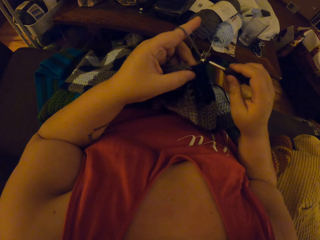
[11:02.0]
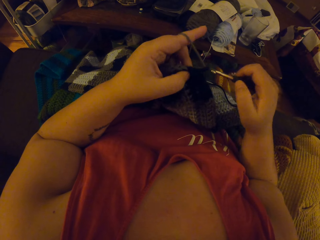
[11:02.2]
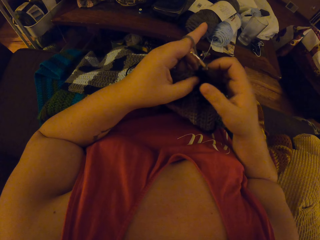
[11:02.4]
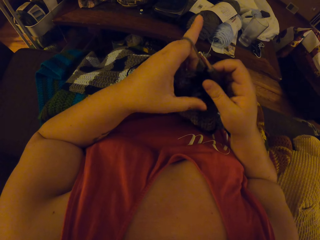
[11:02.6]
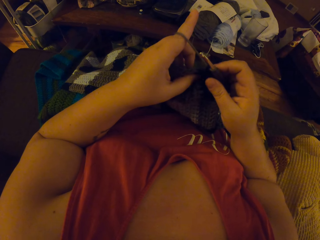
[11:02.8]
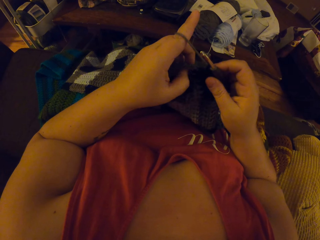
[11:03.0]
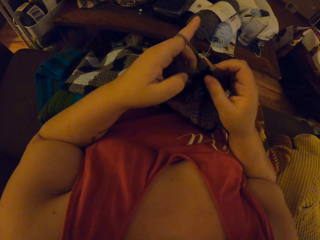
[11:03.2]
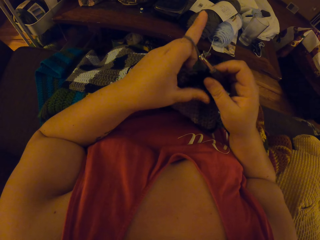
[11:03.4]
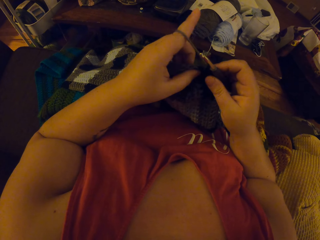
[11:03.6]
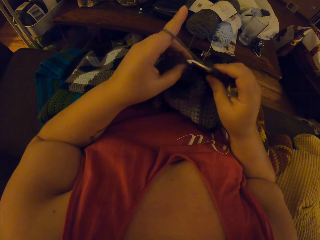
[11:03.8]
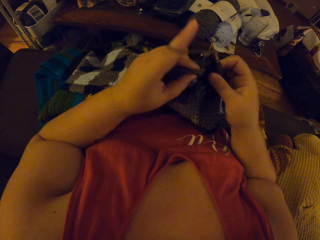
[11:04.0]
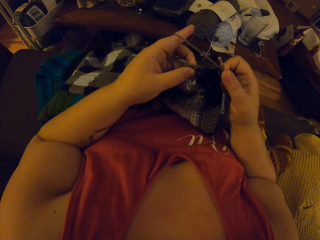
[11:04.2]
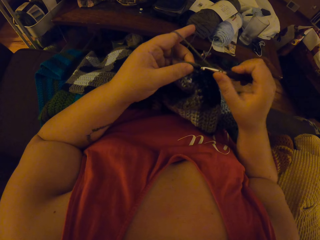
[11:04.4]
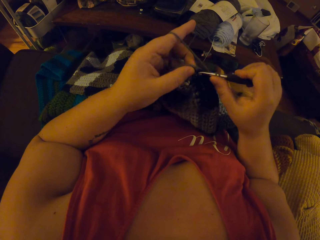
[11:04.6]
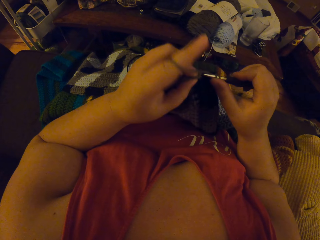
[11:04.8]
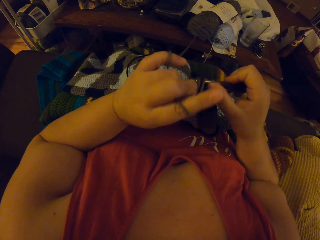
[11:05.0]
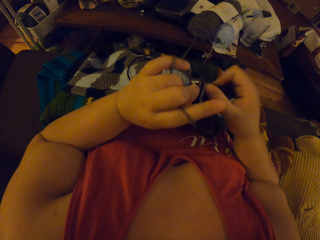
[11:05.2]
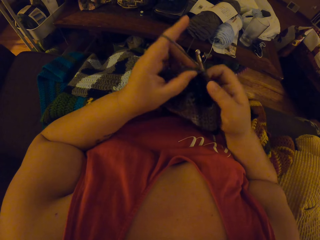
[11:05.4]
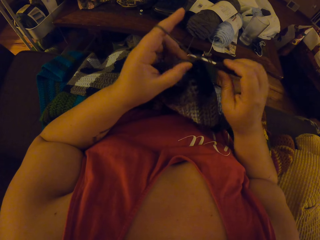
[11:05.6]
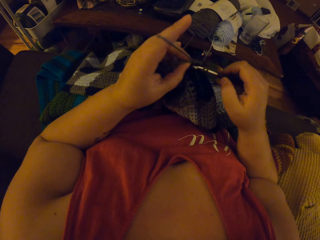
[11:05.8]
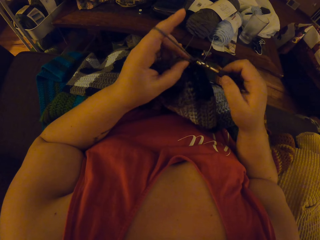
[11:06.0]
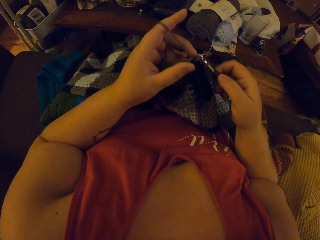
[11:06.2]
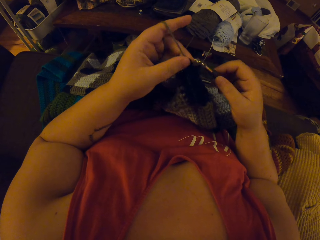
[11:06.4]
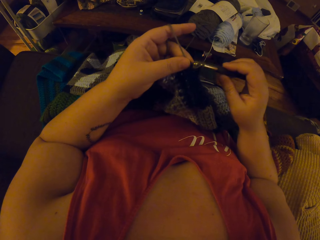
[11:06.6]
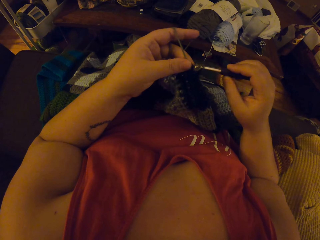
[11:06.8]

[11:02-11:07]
The camera wearer continues crocheting with the yarn.

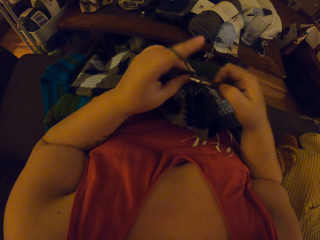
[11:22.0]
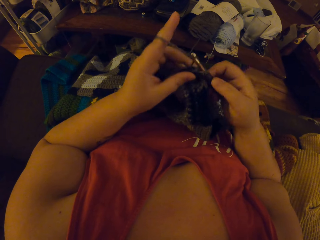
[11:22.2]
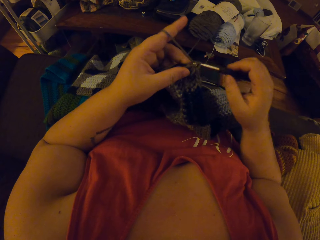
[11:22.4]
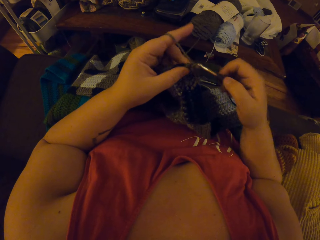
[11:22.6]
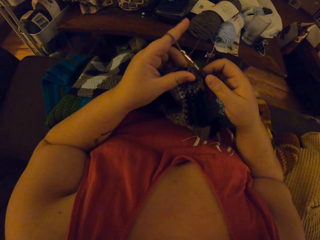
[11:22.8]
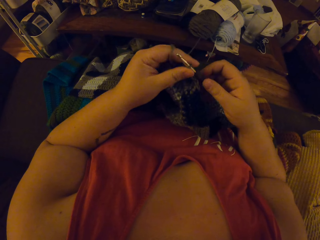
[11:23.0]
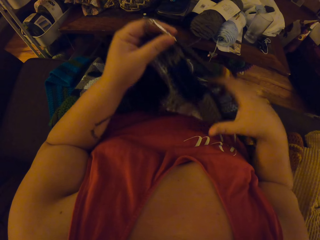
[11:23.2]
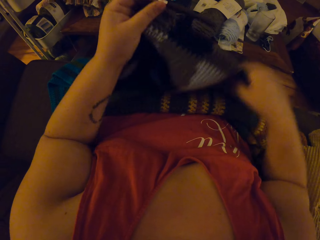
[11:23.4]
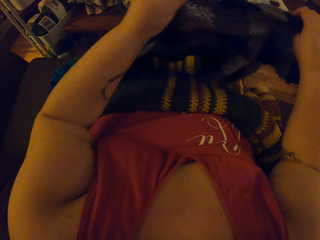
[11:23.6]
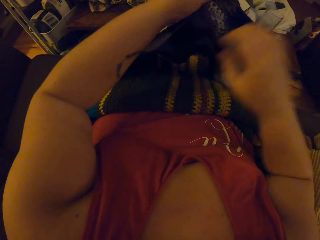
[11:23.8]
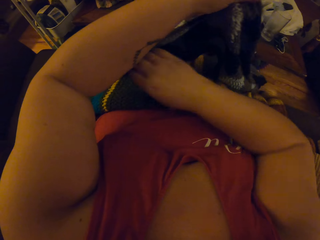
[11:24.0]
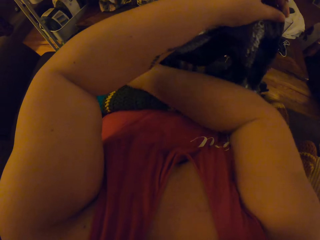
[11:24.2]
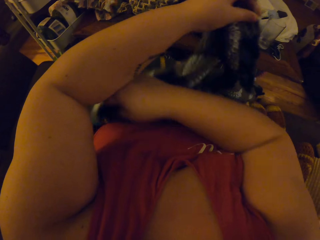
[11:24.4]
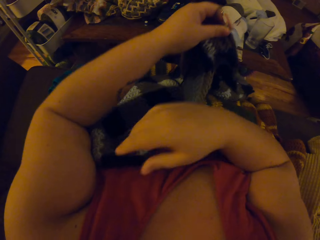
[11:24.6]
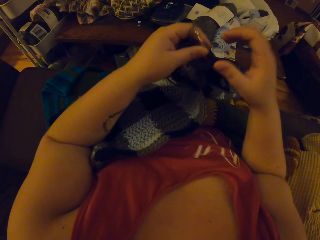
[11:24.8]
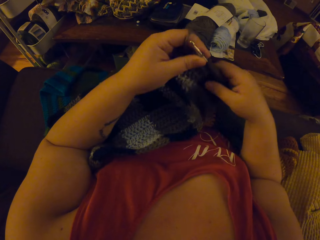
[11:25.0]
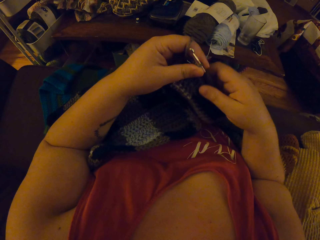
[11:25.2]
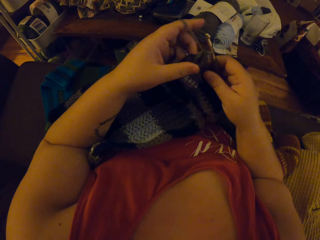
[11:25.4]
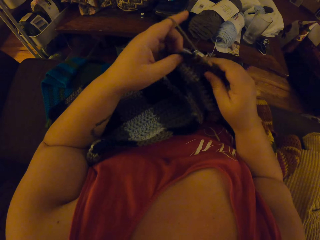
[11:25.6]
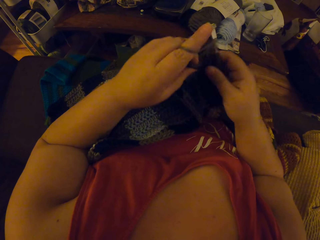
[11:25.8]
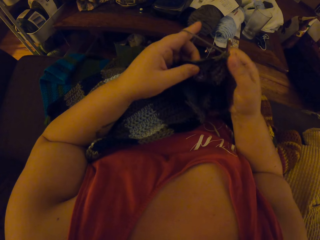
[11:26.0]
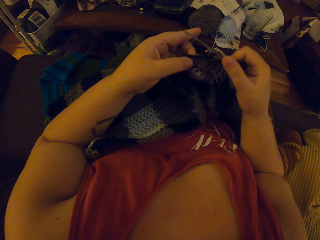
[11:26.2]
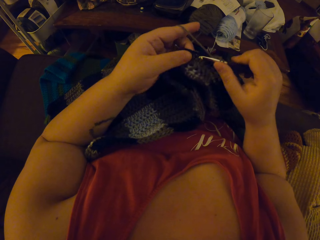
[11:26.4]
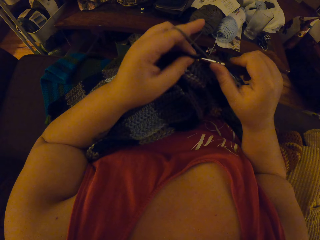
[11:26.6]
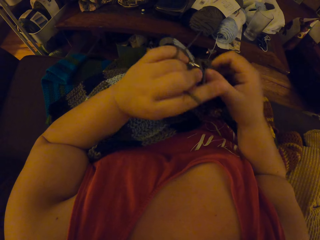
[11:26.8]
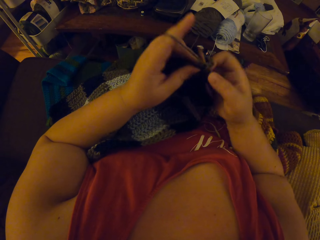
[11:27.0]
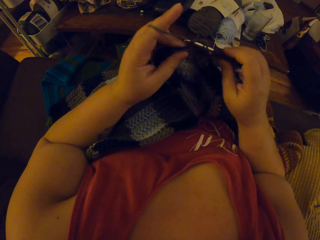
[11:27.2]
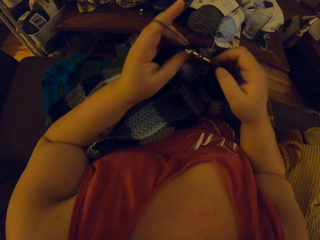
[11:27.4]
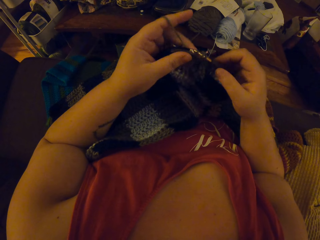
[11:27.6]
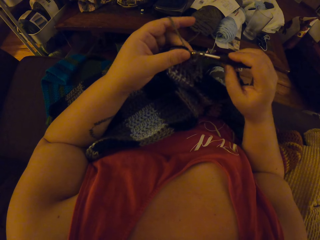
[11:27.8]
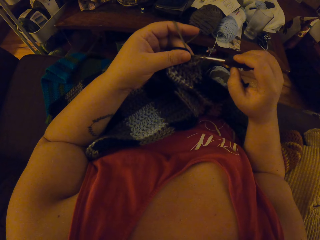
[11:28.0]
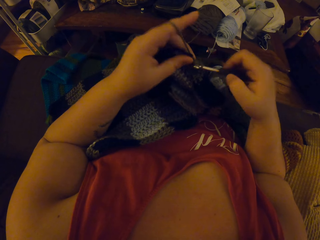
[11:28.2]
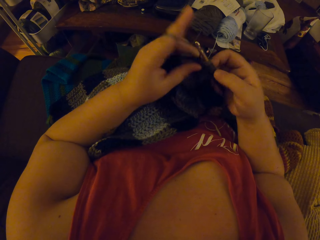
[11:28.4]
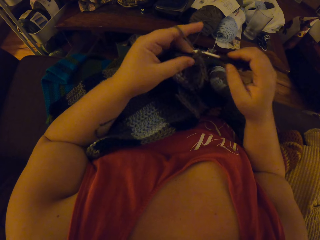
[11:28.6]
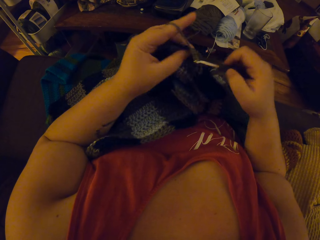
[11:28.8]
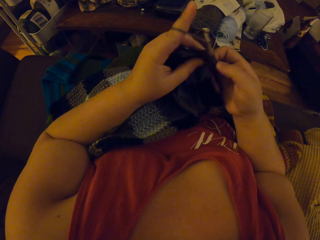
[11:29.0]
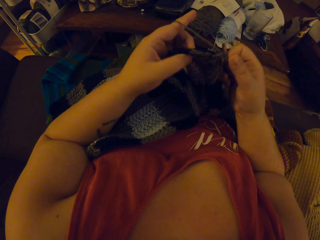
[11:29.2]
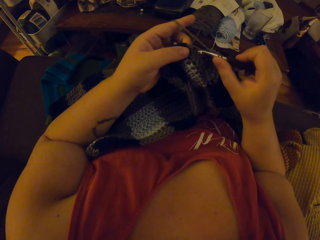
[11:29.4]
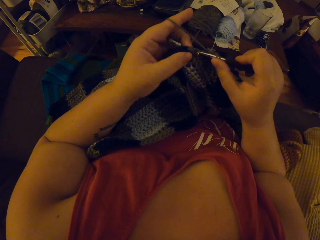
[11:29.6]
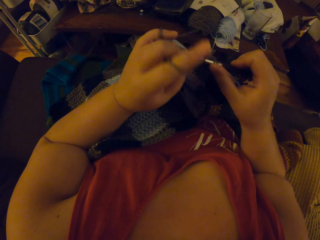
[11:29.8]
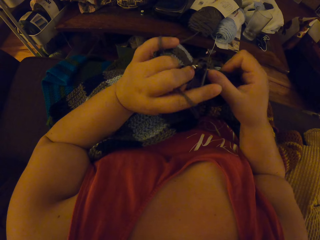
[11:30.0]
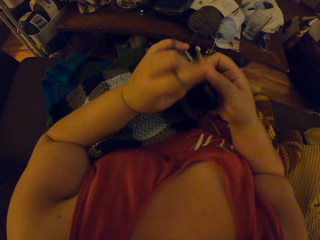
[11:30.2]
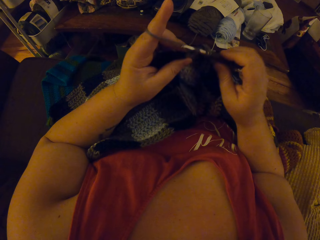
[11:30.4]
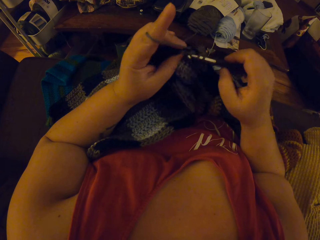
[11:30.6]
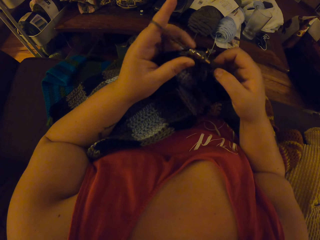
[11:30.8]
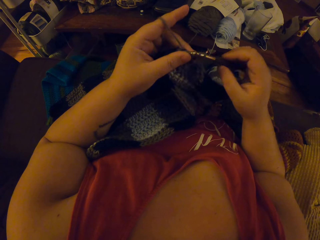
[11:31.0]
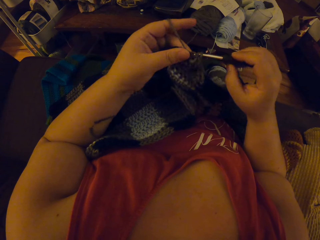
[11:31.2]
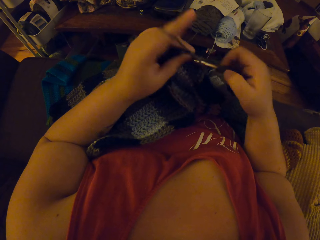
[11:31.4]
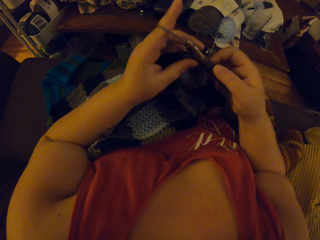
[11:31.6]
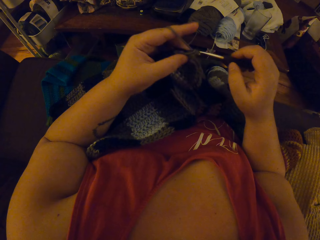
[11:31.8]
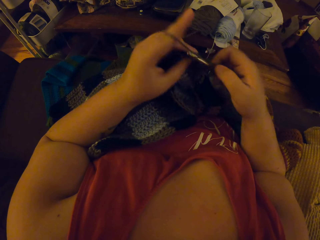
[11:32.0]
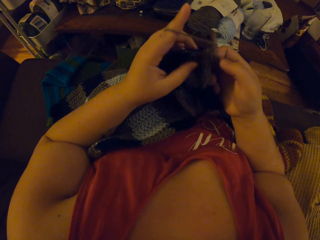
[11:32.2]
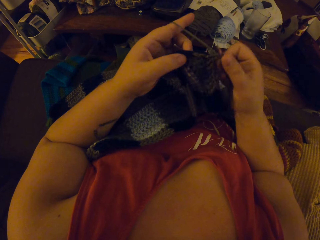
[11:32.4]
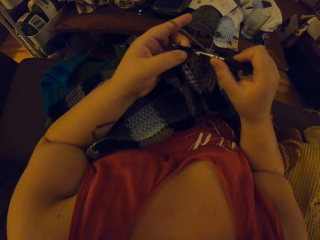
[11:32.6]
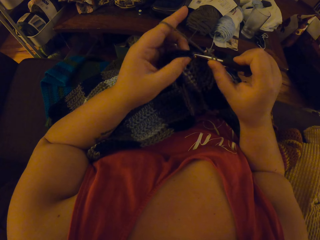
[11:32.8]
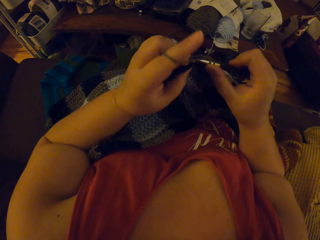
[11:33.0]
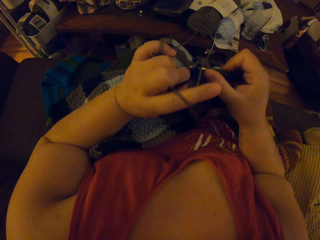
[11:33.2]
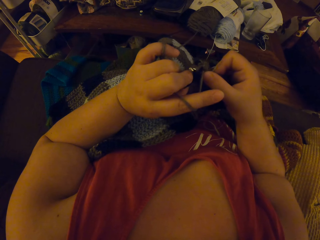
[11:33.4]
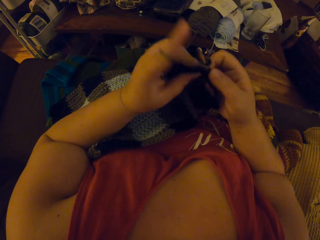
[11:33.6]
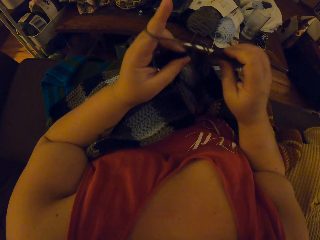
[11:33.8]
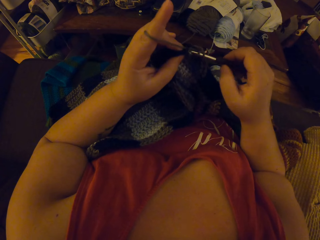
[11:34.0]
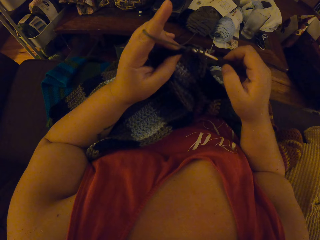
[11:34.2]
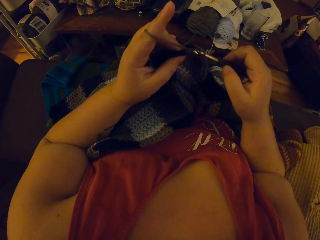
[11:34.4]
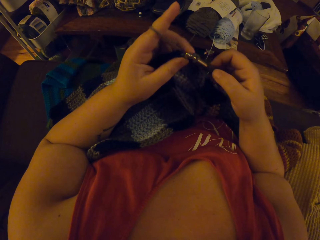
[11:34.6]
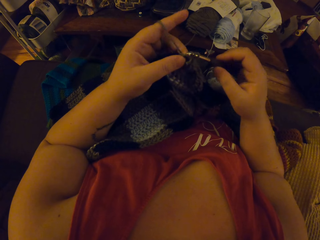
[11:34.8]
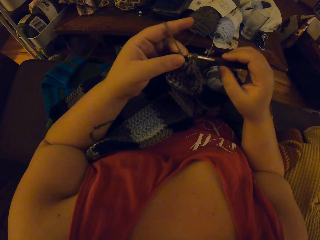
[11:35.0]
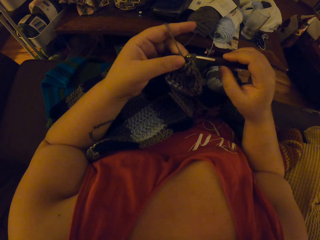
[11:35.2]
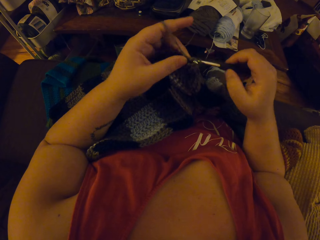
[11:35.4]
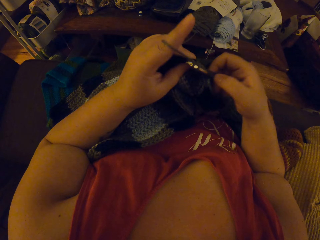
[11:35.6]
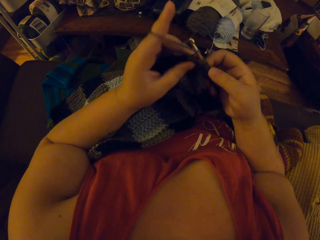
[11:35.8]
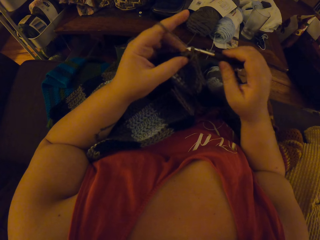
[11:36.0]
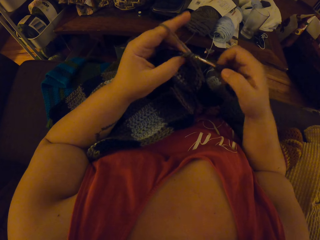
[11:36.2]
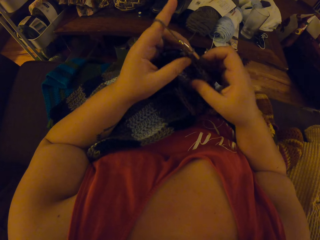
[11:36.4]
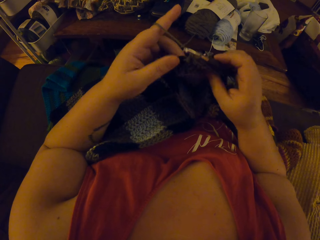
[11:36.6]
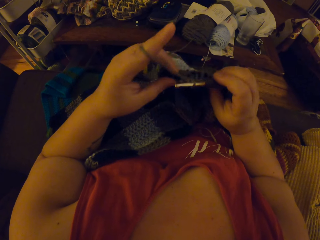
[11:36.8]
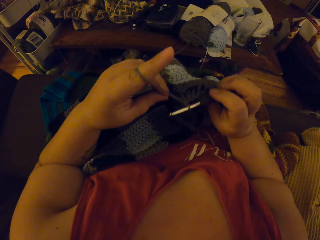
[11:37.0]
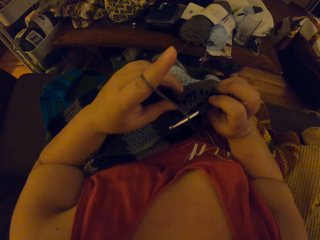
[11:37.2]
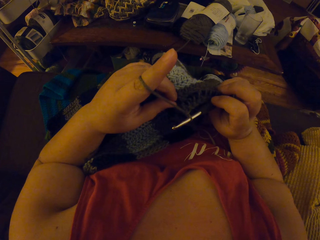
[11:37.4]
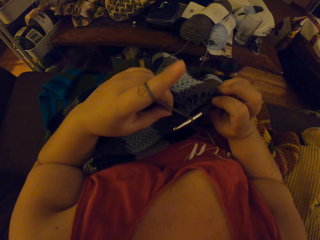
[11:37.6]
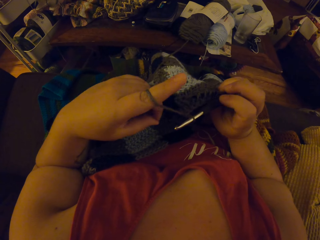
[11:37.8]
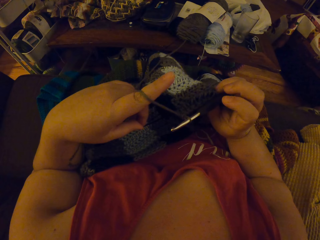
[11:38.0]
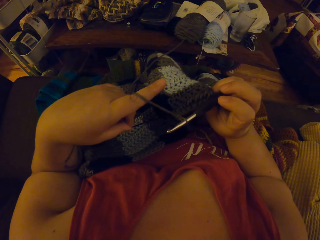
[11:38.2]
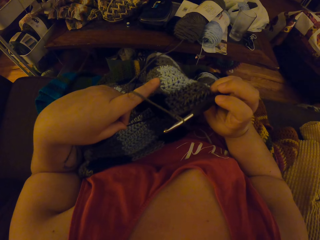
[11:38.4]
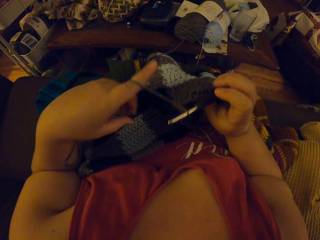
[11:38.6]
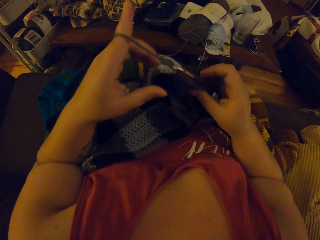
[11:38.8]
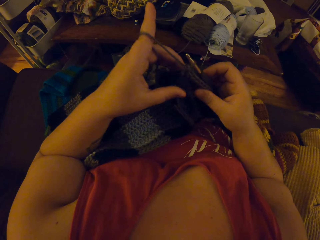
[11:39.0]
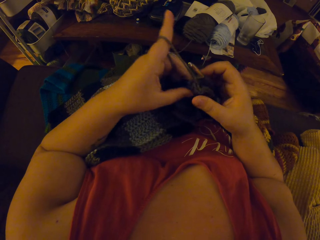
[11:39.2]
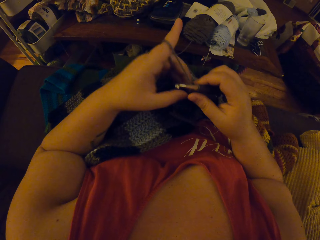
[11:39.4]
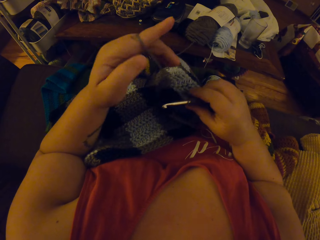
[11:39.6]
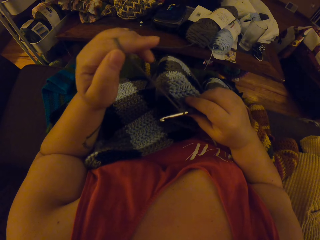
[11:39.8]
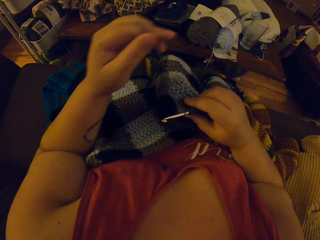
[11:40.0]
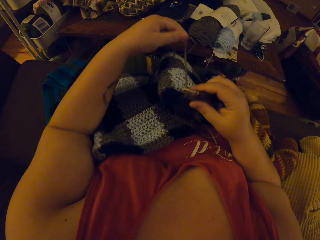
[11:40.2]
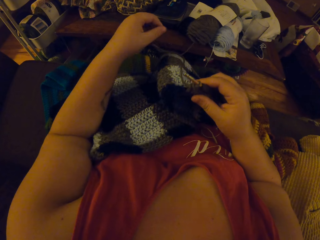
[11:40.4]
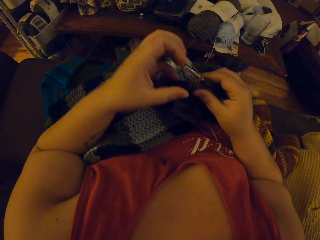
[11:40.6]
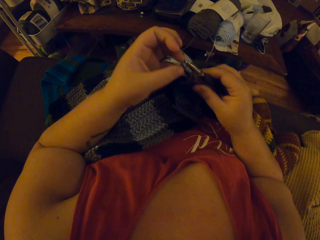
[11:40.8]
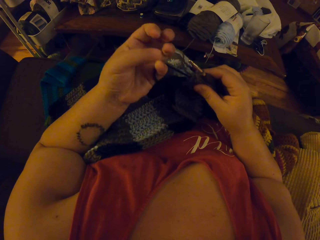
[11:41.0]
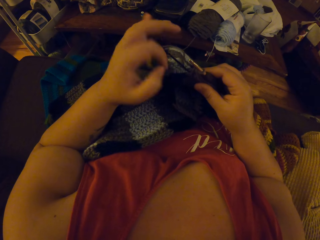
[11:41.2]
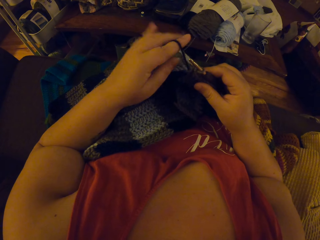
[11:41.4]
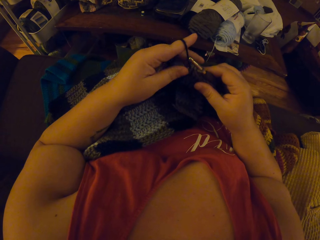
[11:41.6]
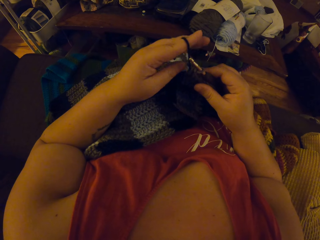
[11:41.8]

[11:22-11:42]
The camera wearer adjusts the edges of the crochet with her two hands. She lifts the fabric. She continues crocheting with the yarn. She checks the edge of the crochet. She tightens the fabric. She adjusts the yarn with her left hand.
